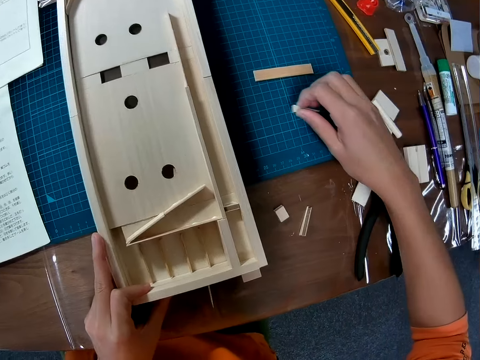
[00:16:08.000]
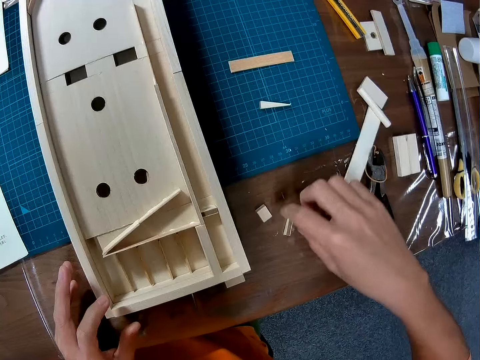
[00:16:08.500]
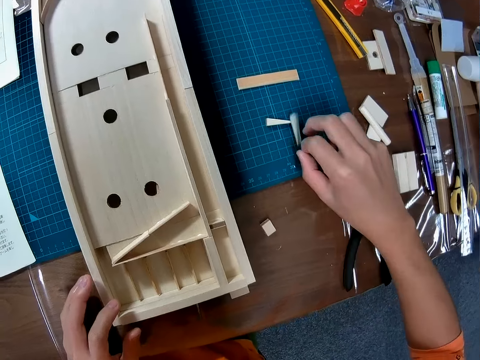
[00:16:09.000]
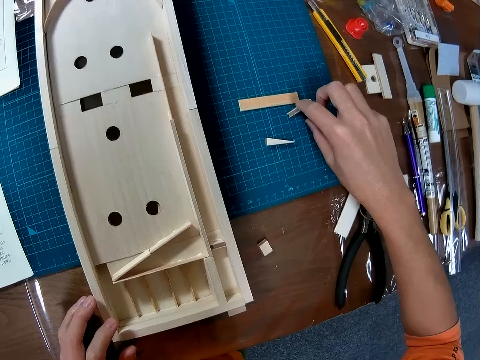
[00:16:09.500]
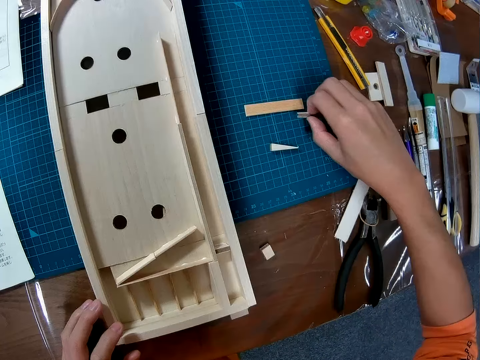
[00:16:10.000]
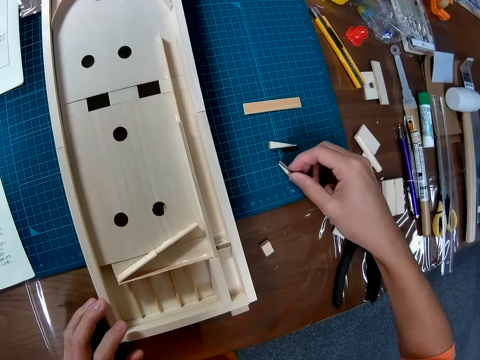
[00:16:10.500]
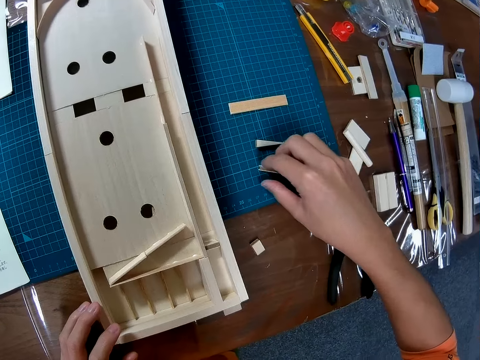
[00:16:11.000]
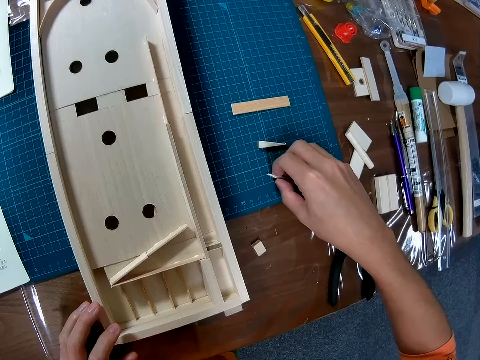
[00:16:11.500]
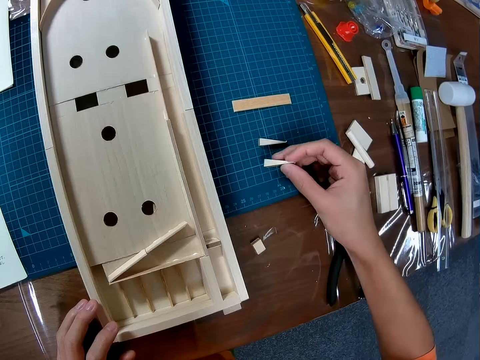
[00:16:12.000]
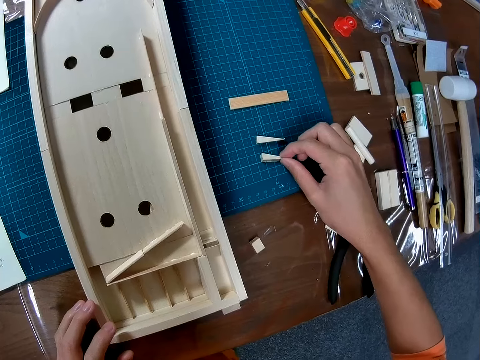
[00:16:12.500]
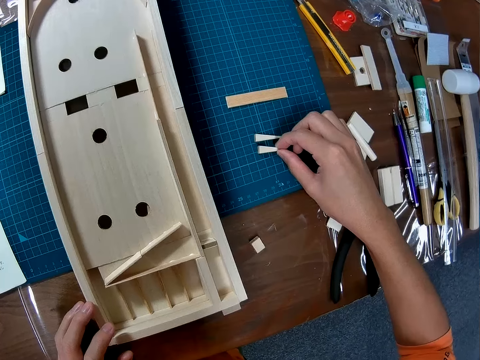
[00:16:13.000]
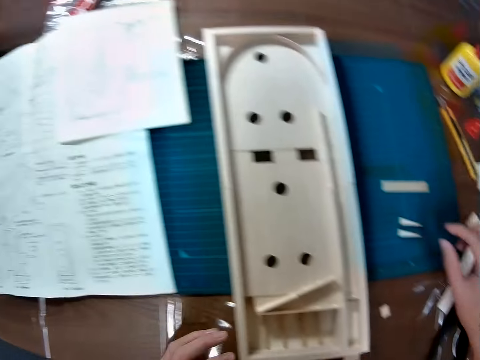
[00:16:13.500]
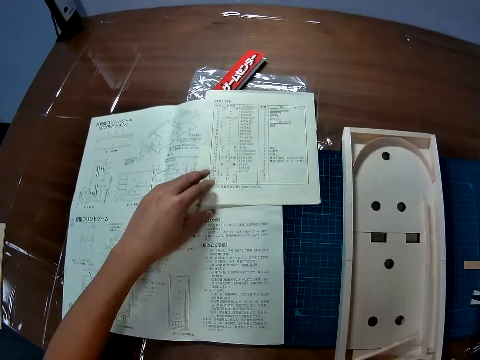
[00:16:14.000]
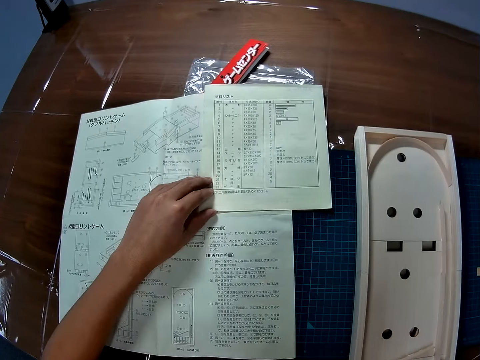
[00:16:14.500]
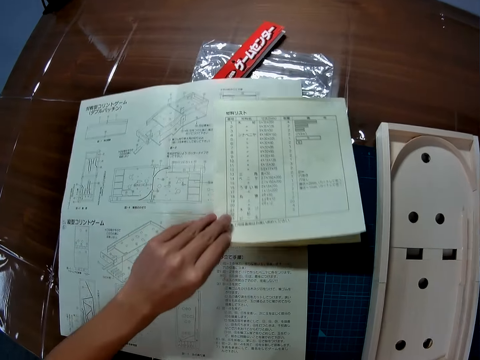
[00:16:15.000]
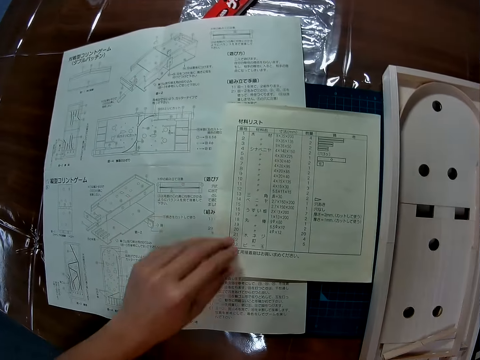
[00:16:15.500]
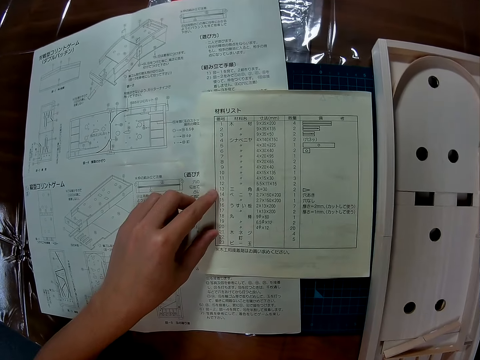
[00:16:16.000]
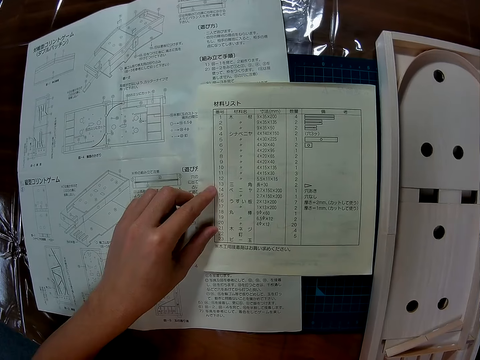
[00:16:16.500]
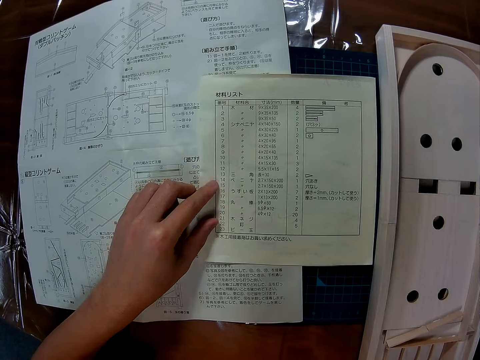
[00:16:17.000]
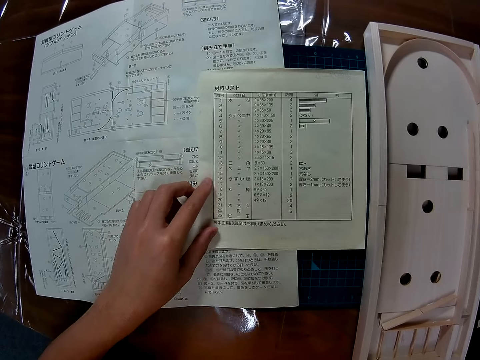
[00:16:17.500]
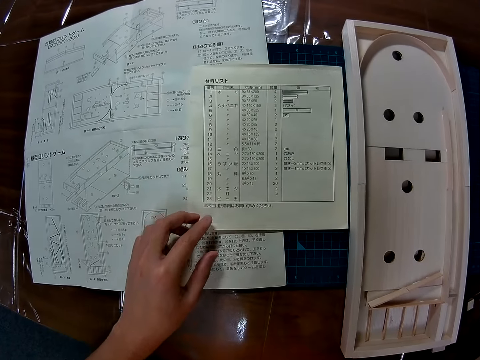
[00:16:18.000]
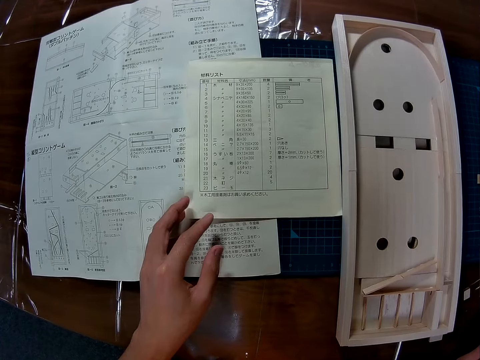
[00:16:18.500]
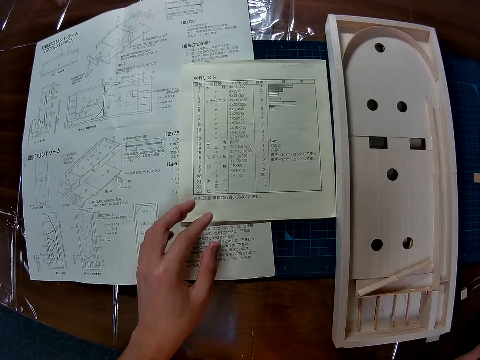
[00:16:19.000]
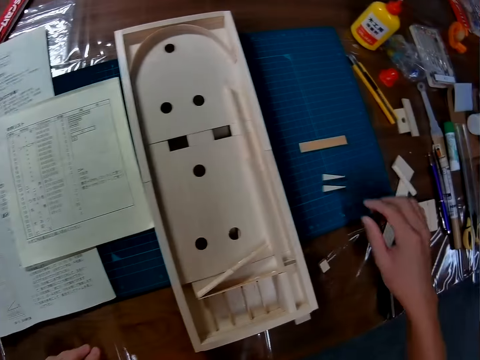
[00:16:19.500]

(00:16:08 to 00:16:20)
The camera wearer puts the model piece on a mat craft board. They pick up a model piece on the table with the right hand. They drop the model piece on the mat craft board. They adjust the model piece on the mat craft board. They place another wood piece by its side on the table. They direct the left hand towards the booklet. They adjust the booklet on the woodcraft construction kit manual. They move the book manual forward. They view the booklet. They study the book manual.

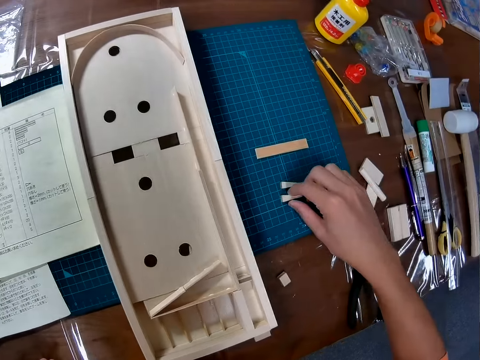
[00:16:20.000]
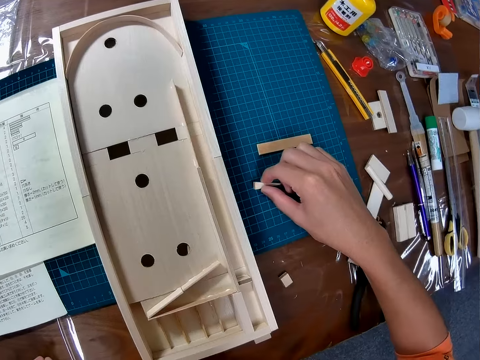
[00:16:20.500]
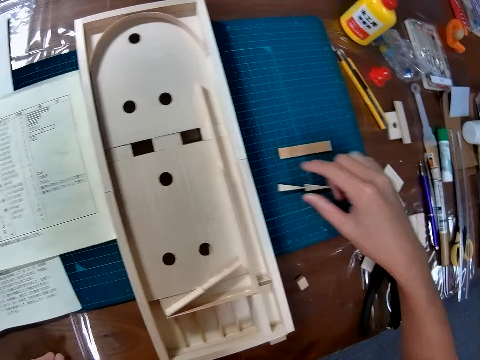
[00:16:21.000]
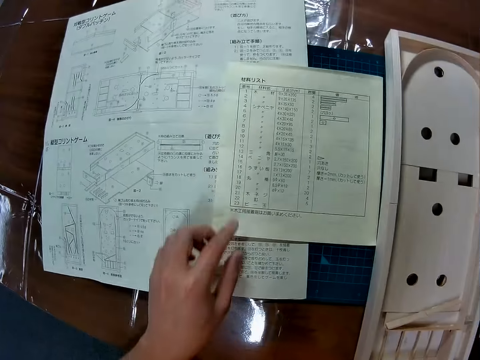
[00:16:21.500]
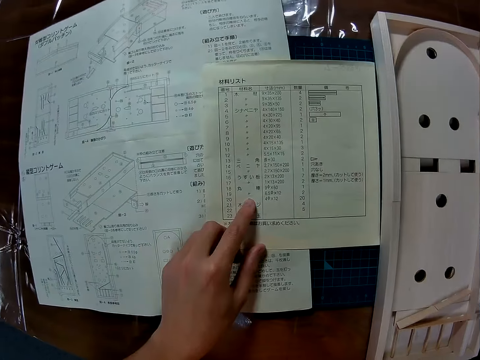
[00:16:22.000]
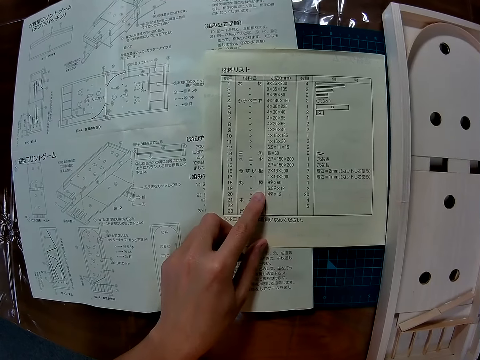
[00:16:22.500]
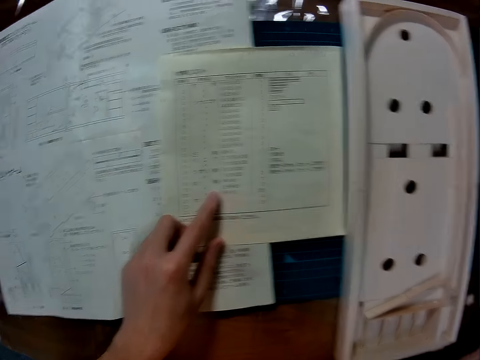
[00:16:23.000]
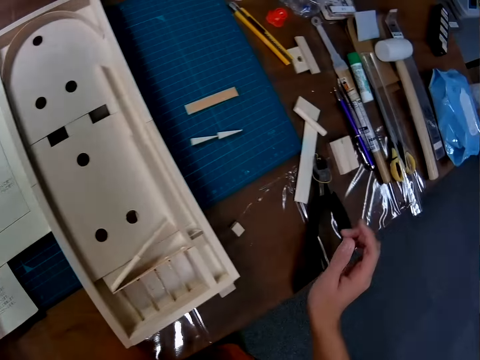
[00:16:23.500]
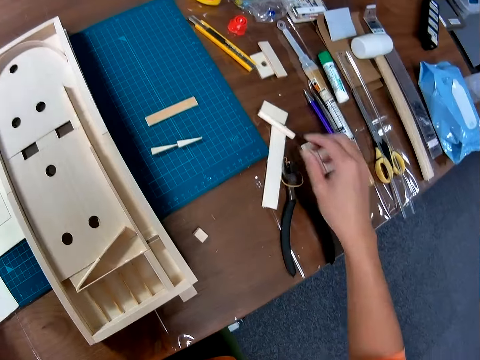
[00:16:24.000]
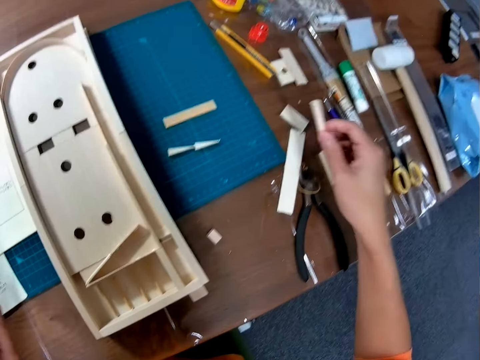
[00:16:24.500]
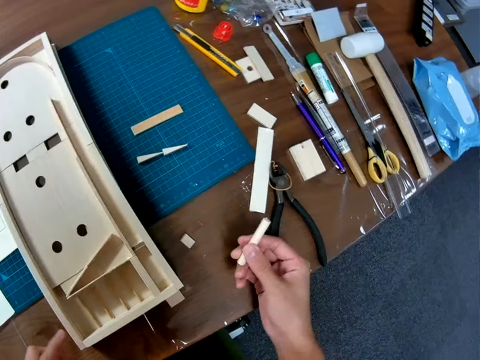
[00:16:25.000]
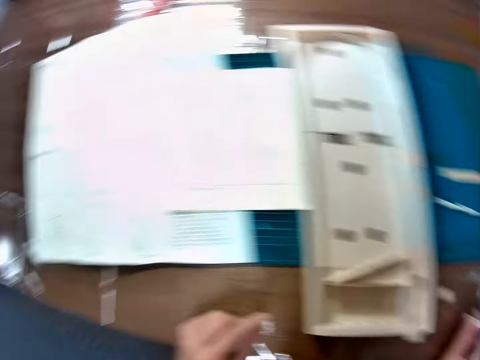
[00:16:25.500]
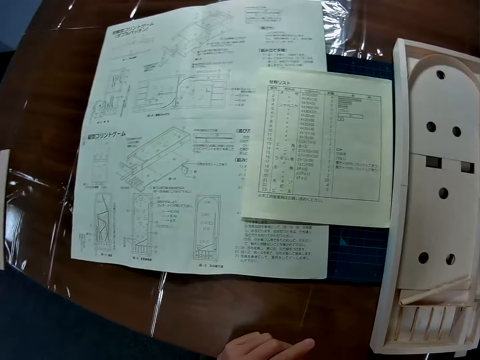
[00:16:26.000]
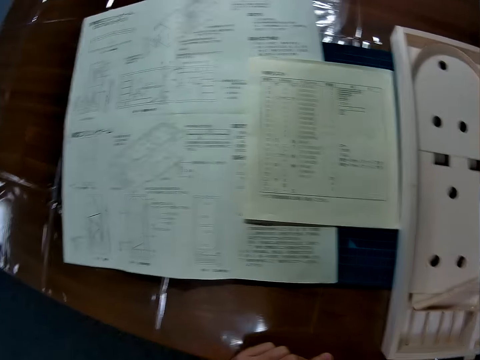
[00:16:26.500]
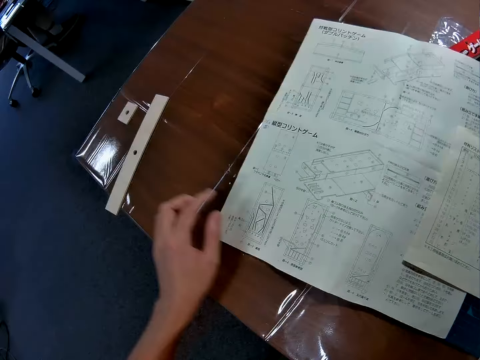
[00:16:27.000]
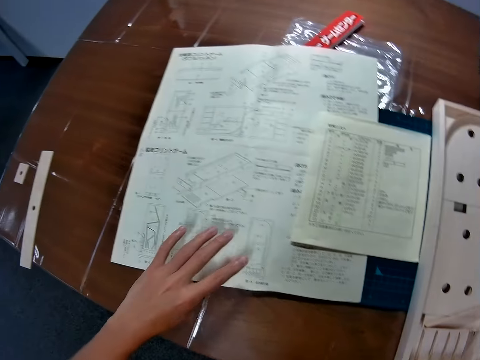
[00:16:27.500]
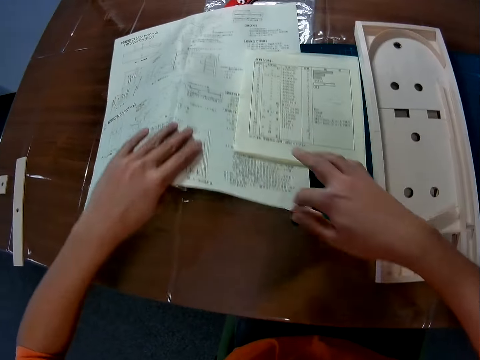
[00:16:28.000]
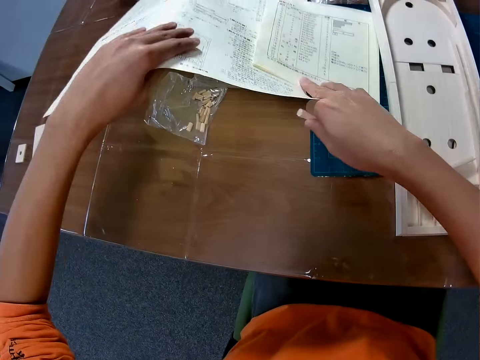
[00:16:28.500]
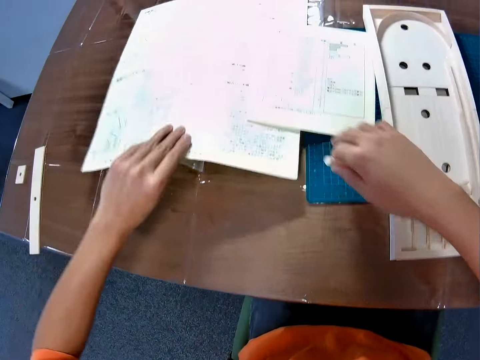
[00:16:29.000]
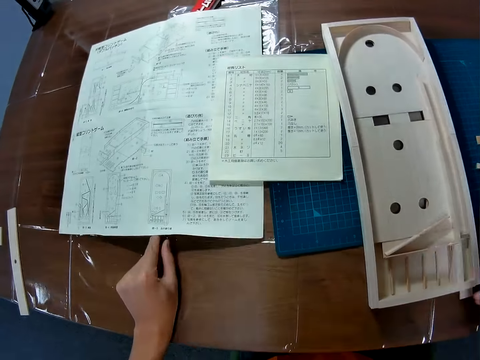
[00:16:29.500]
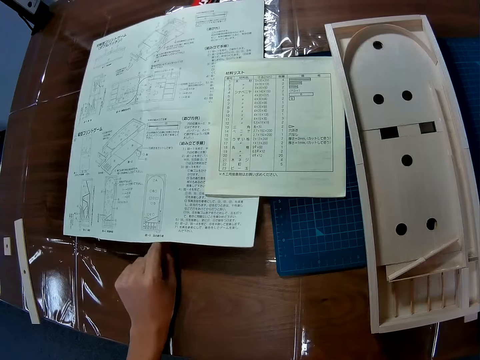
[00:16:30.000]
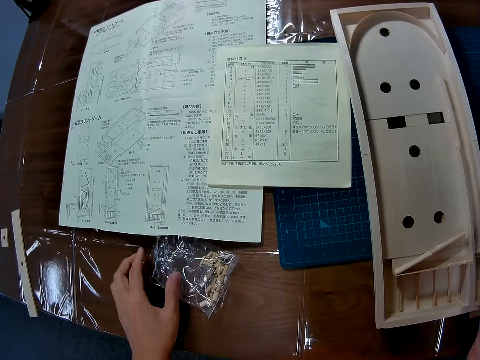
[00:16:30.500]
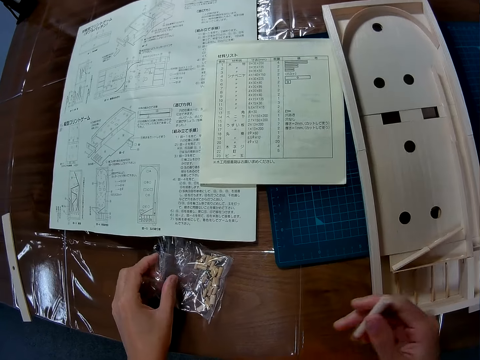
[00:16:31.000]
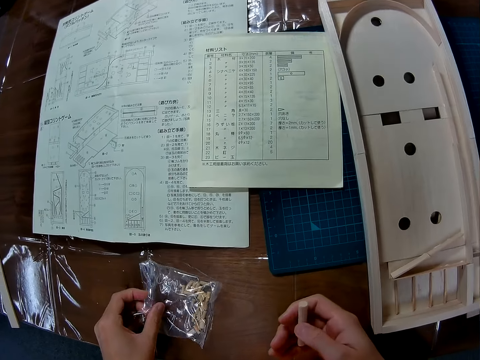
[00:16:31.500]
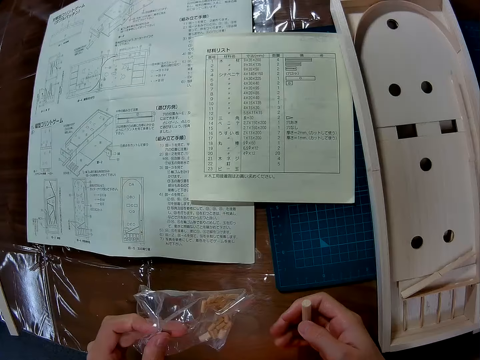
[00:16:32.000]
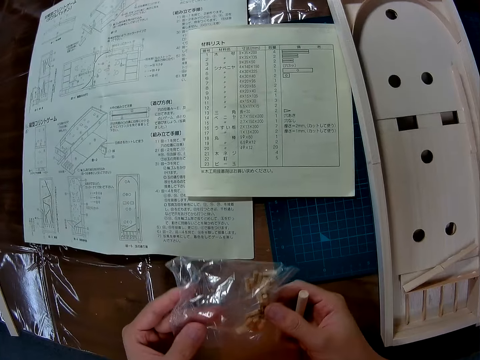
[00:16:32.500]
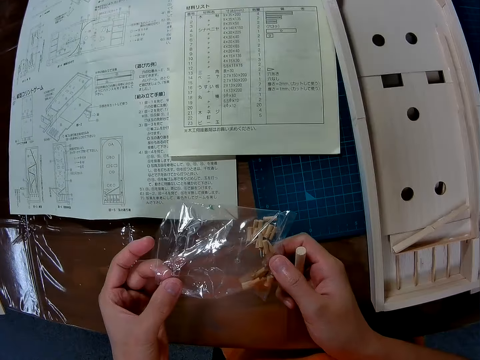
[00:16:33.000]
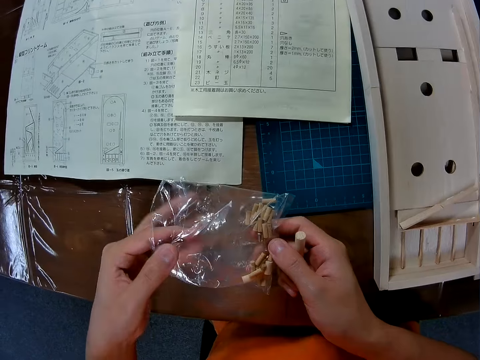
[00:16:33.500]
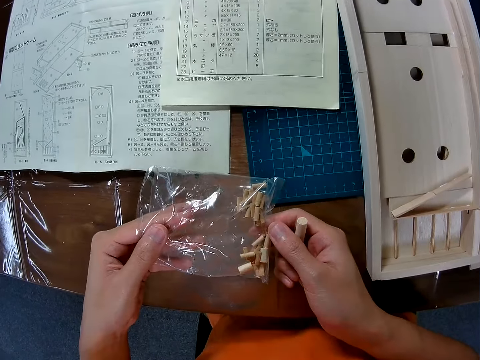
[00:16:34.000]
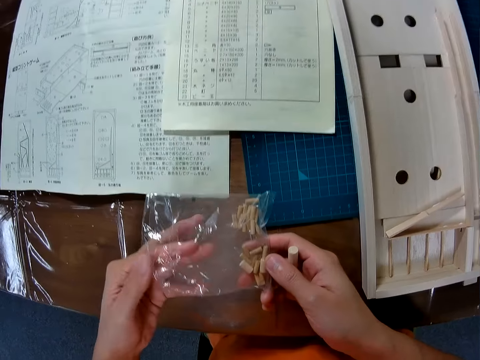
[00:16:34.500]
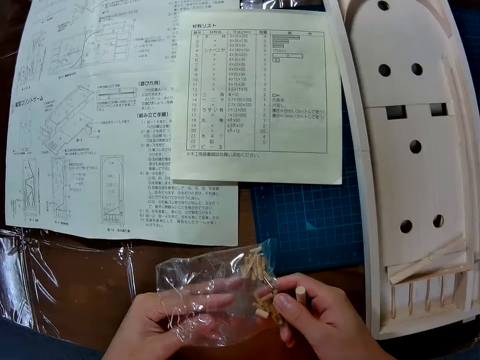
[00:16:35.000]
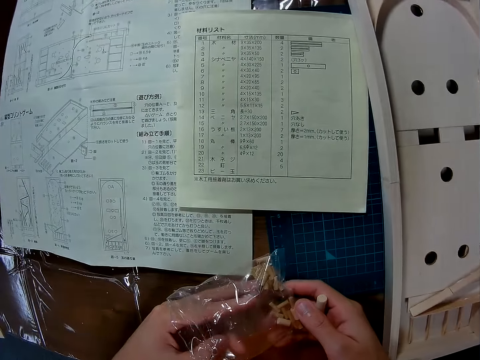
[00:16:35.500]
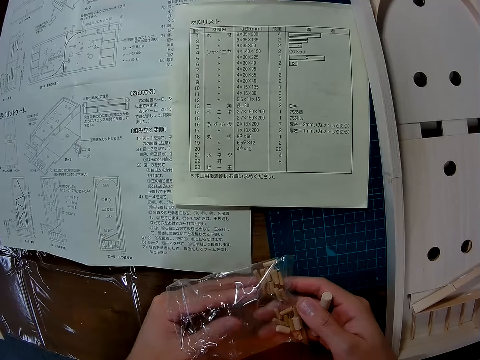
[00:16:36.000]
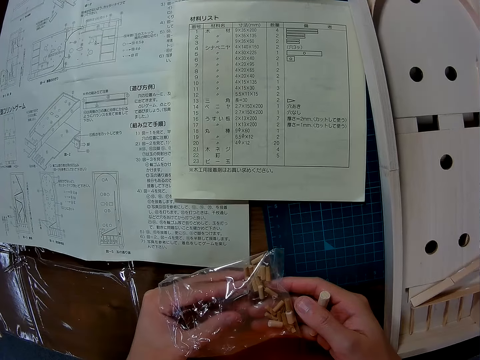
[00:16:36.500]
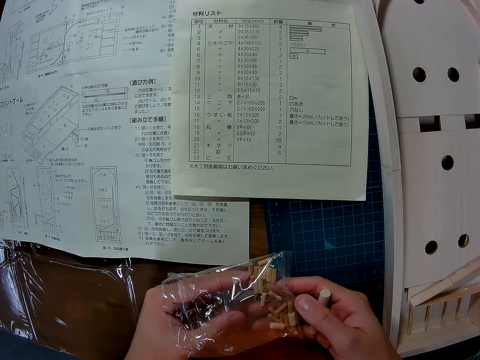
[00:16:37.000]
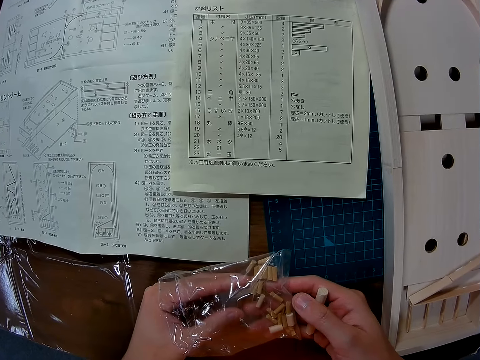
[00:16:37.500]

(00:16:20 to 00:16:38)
The camera wearer adjusts the model piece on the mat craft board. They change the position of a wood piece on the table. They look towards the booklet. They view the booklet. They study the book manual. They look around the table. They pick up a wood piece from the table. They look towards the woodcraft construction kit manual. They lift the woodcraft construction kit manual. They put down the woodcraft construction kit manual on the table. They pull a paper bag with pieces of model under the woodcraft construction kit manual on the table. They hold the paper bag with pieces of model with both hands. They put the left hand into the paper bag.
